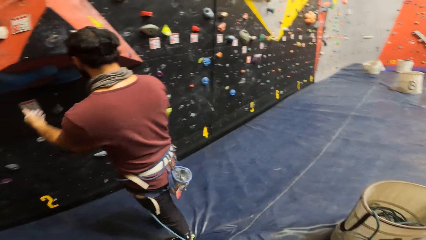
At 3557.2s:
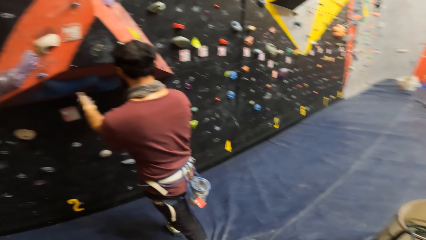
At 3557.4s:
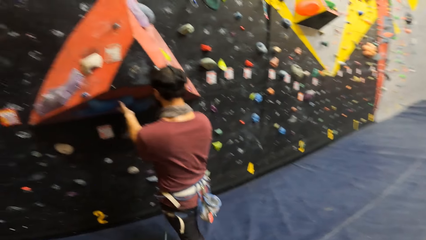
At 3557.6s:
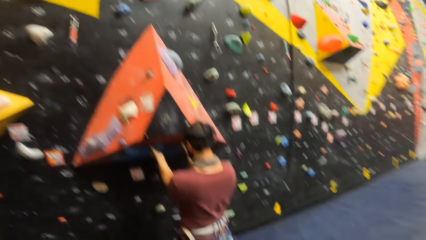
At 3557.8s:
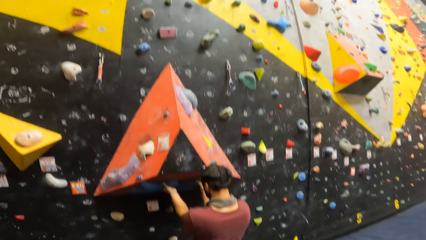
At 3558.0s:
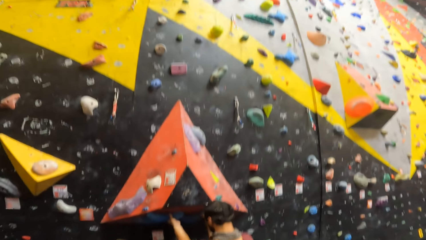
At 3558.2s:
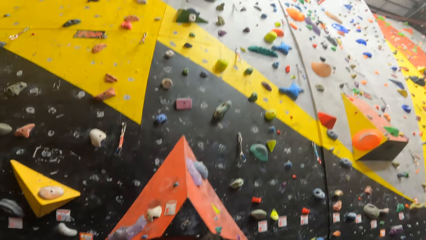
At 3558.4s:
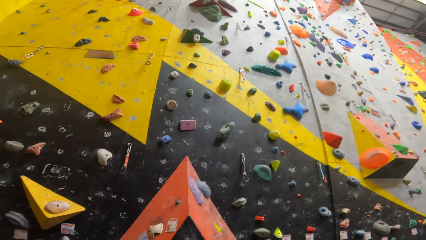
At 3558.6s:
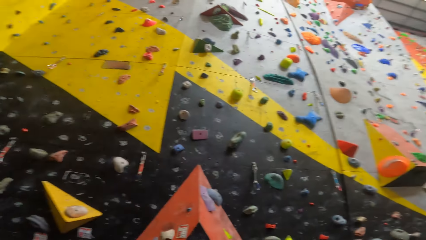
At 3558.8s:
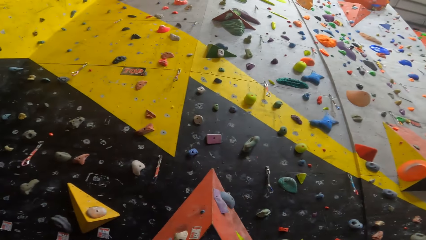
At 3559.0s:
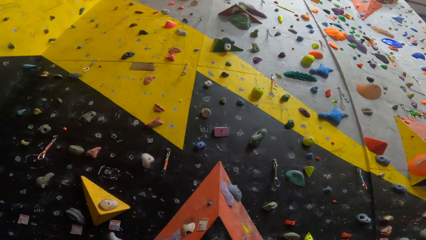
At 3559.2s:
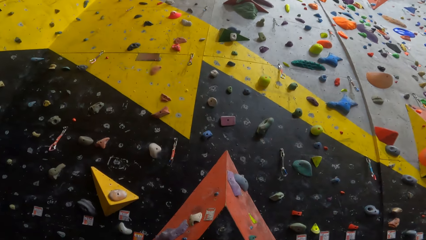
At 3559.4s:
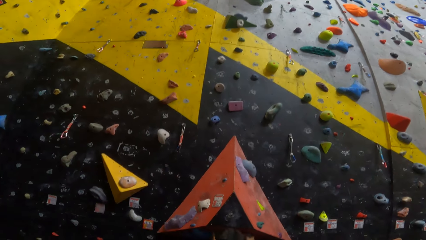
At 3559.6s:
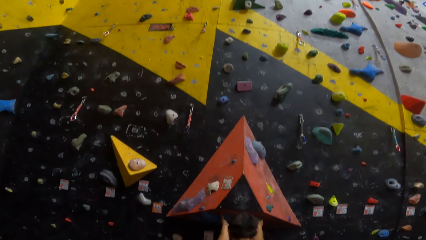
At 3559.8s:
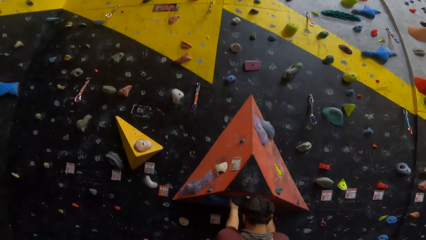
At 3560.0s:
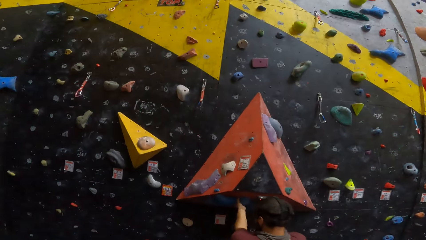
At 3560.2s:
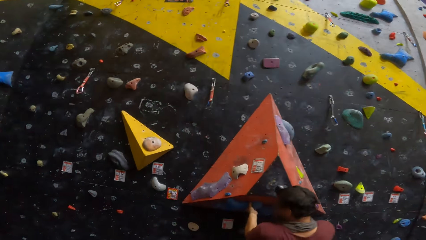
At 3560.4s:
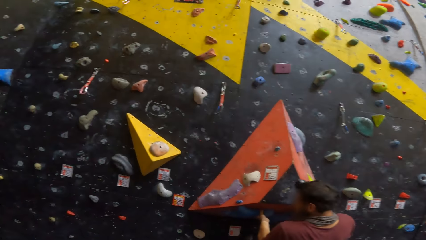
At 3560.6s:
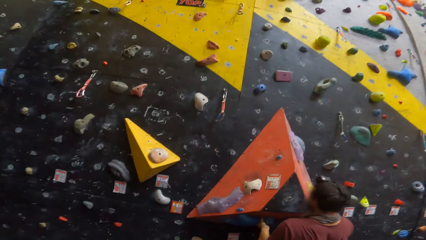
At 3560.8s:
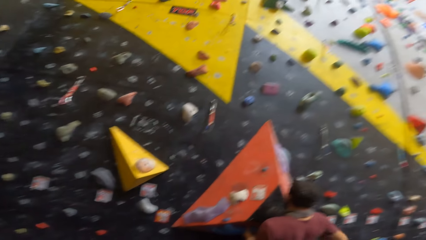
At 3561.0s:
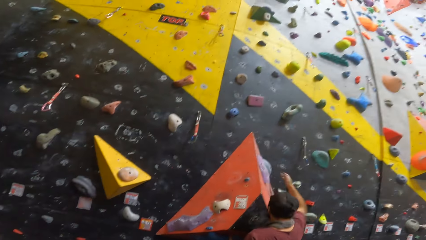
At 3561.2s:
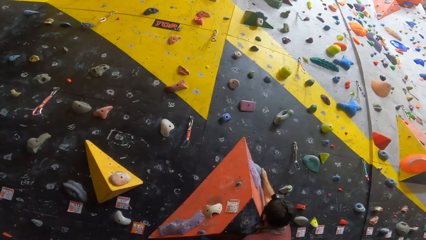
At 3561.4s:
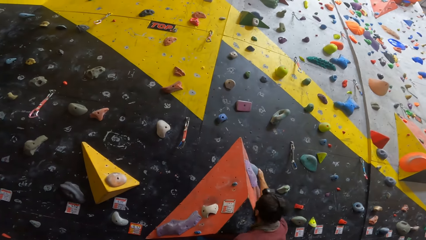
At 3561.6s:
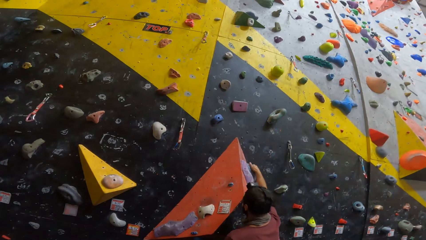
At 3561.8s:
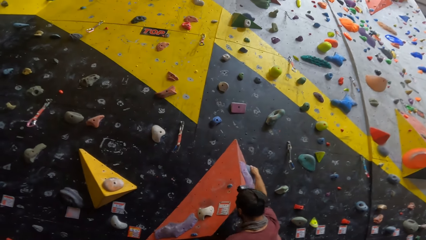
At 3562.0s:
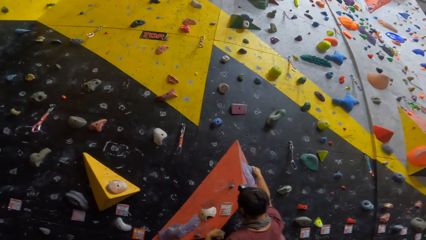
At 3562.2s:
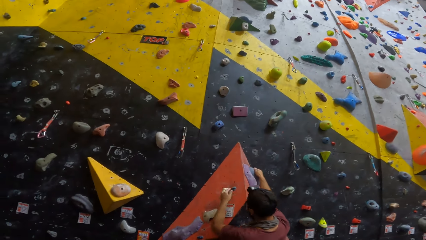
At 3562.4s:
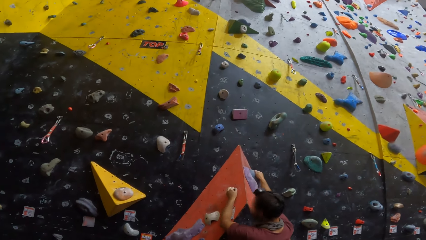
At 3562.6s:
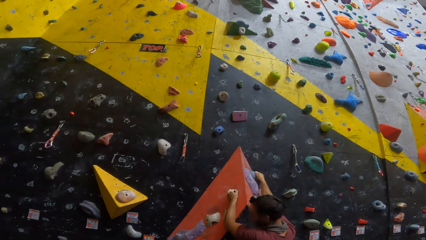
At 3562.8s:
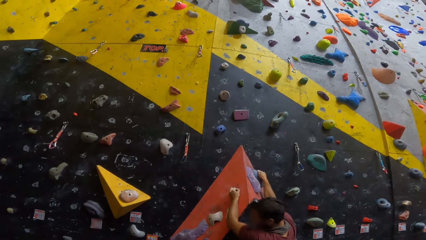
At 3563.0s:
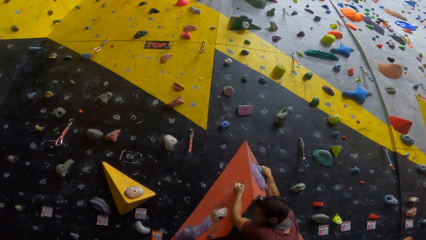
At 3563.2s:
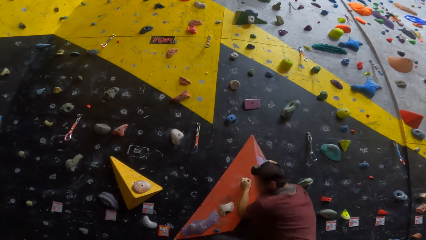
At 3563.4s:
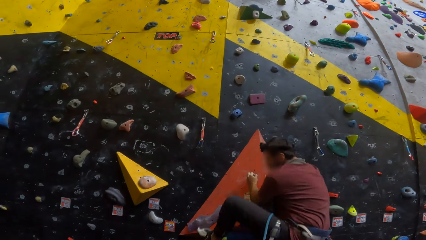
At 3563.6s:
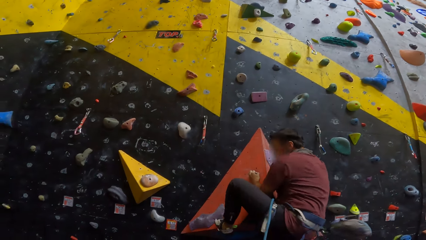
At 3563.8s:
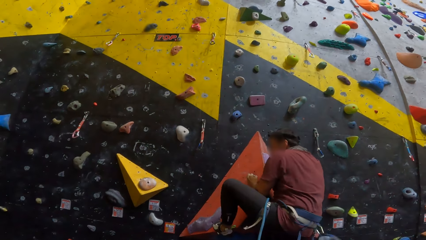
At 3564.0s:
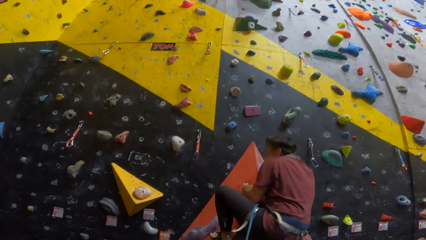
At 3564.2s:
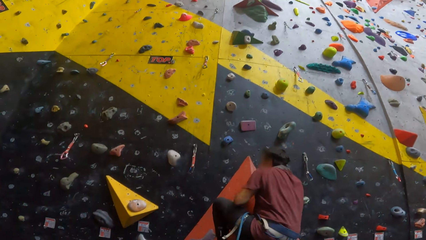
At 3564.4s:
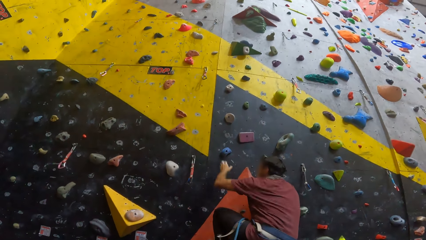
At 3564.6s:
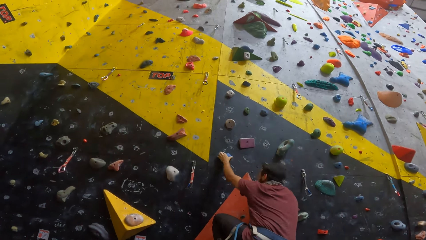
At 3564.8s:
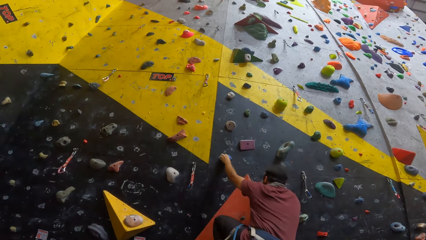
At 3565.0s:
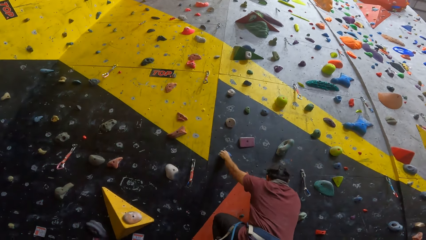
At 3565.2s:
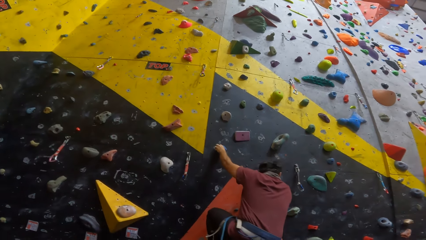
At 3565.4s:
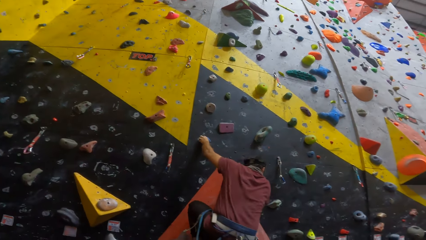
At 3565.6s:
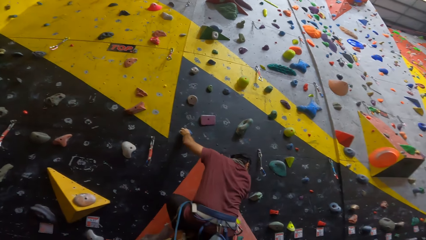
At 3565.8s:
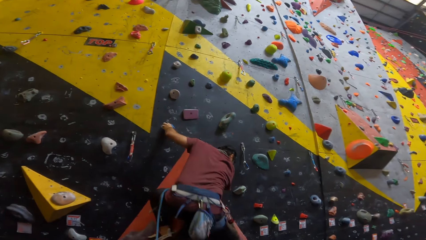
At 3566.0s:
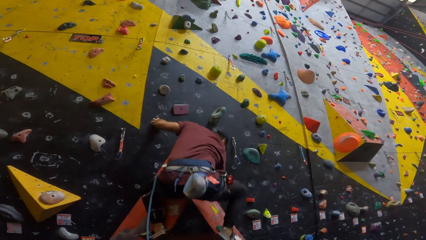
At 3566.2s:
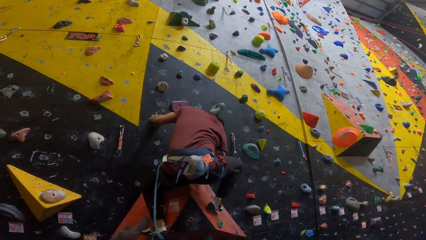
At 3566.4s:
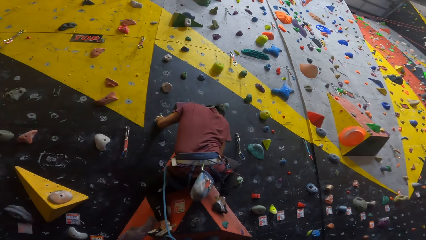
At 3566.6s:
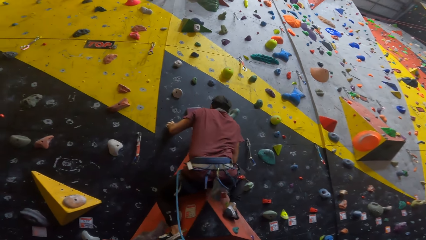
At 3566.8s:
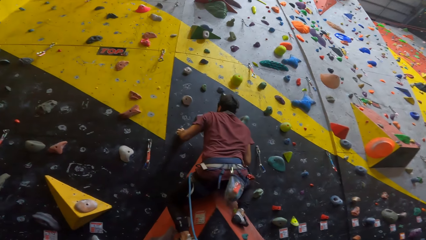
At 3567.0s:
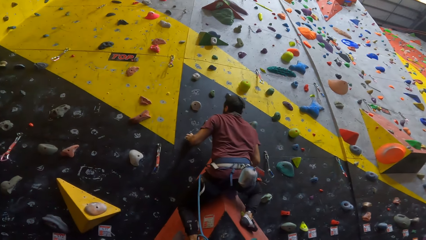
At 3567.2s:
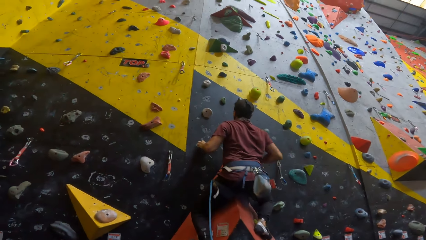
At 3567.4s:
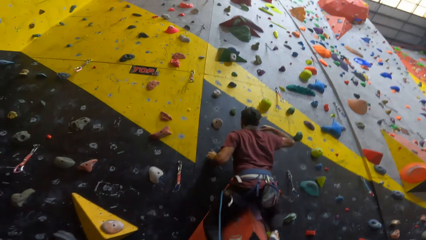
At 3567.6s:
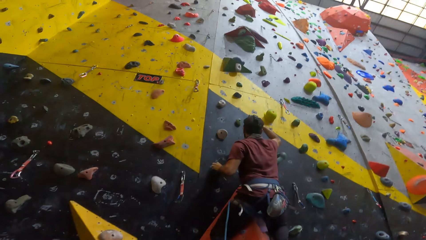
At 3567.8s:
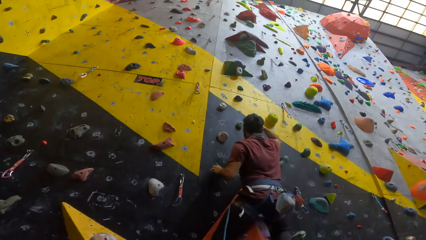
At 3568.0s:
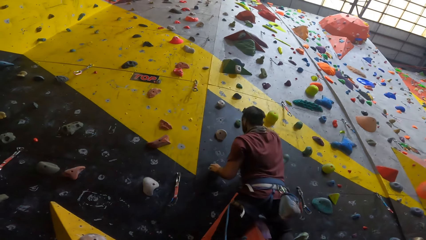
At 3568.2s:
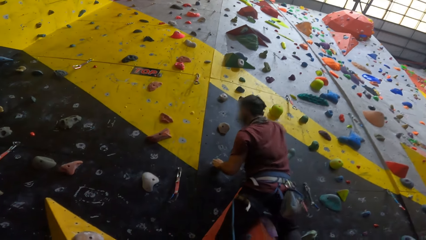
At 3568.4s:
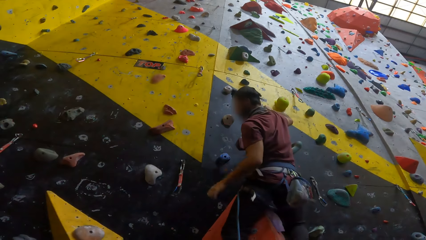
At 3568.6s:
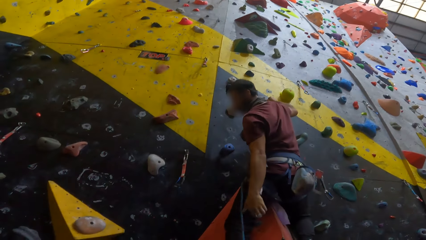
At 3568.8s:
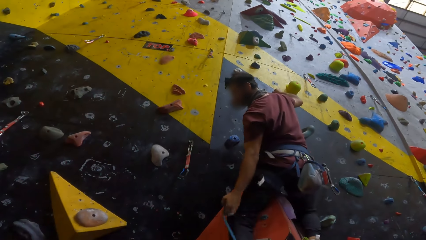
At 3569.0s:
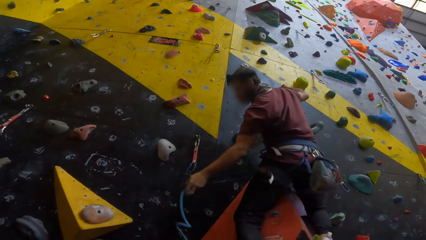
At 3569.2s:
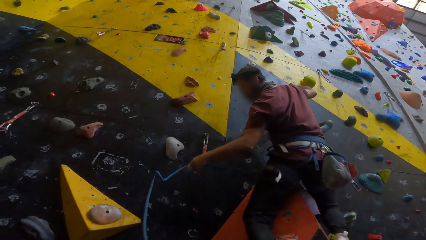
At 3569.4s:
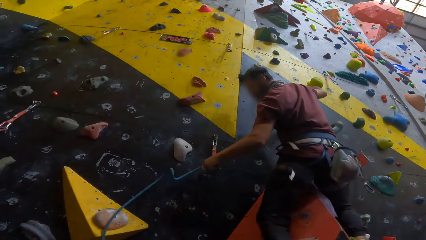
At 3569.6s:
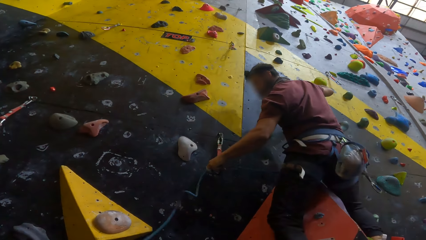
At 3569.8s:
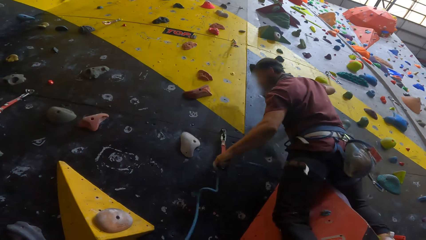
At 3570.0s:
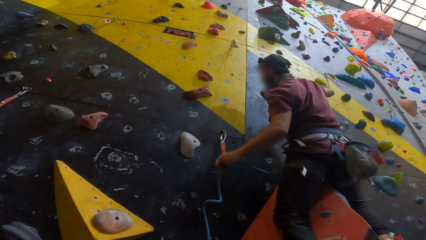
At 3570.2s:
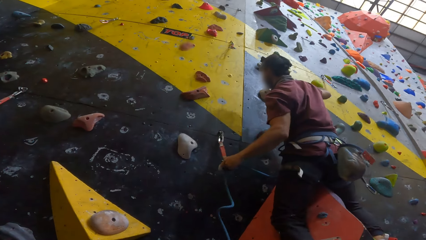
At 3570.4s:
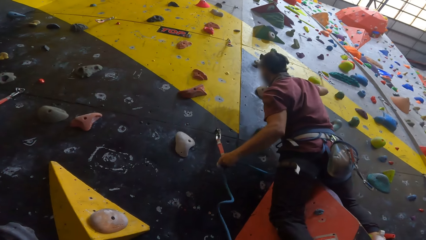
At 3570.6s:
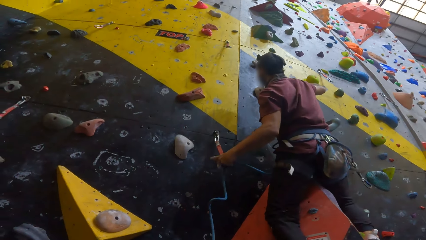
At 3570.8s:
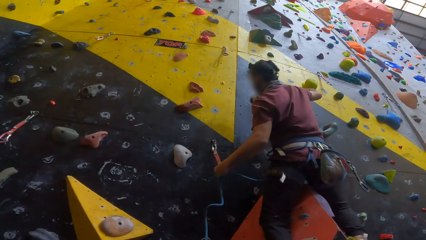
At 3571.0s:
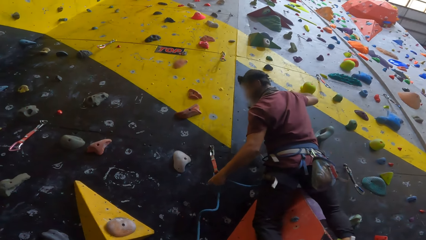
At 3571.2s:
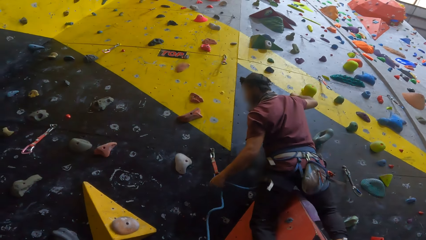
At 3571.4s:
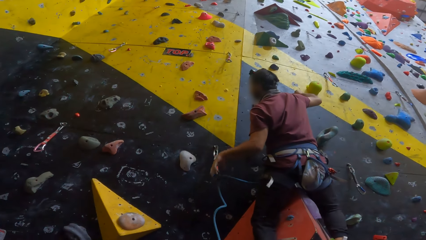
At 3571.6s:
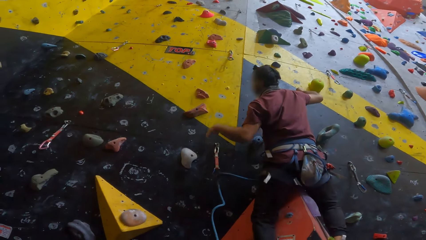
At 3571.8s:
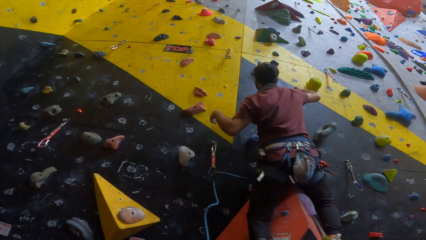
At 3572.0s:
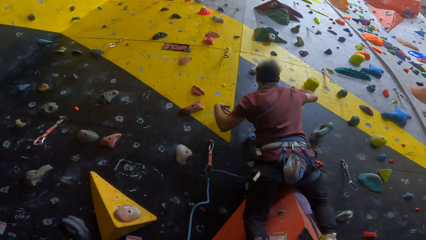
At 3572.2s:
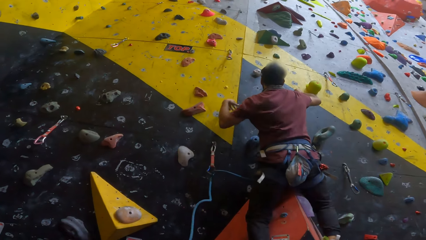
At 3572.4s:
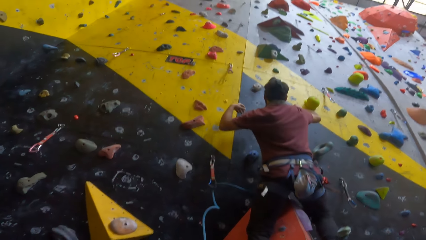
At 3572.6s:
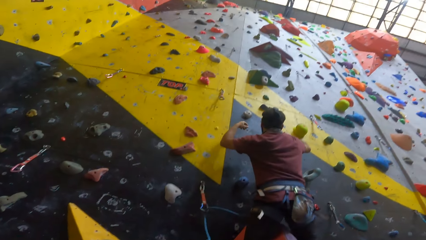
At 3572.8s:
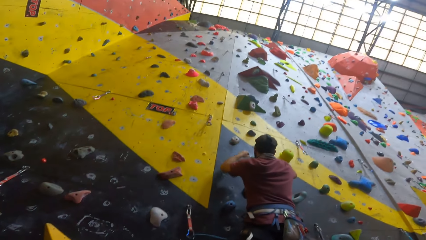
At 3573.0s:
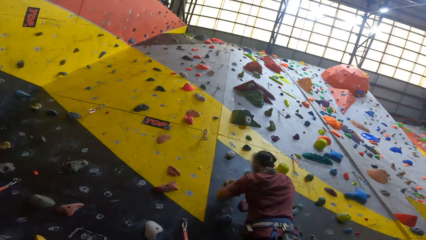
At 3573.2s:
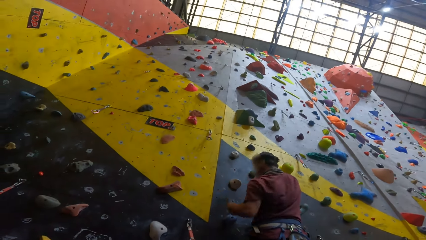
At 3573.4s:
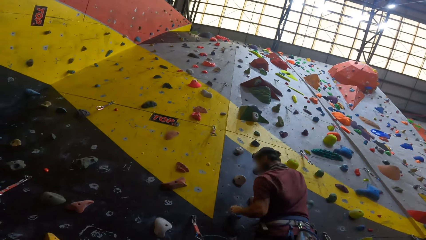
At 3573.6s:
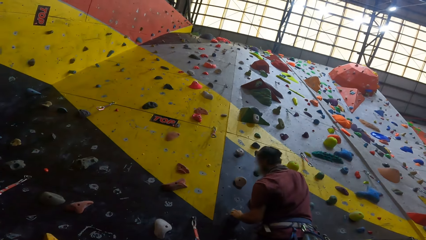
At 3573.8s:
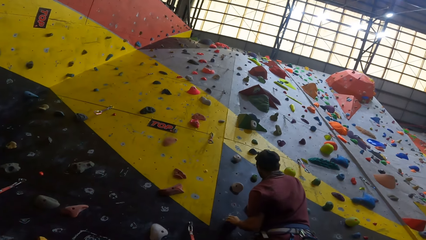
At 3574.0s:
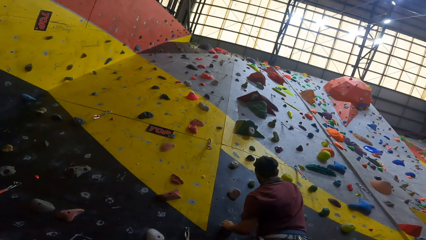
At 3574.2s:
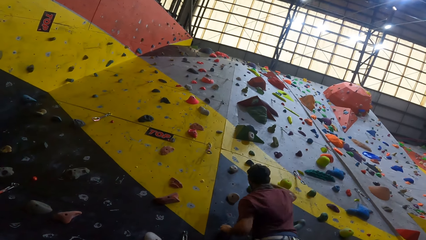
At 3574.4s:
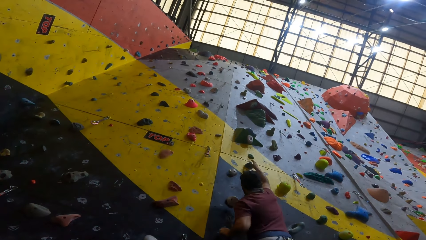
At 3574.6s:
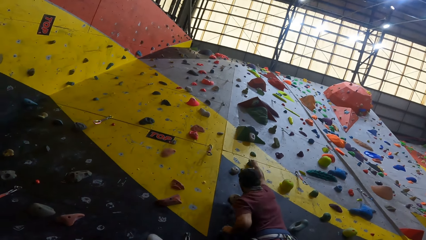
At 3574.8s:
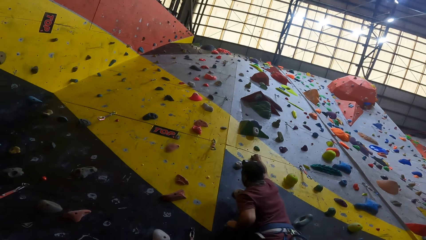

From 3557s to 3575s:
A person touches the boulder on the wall. The camera wearer looks at the person. The person climbs the boulder wall, pulls the rope, and locks the rope. The person climbs the boulder wall.
